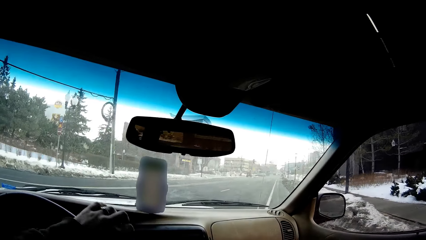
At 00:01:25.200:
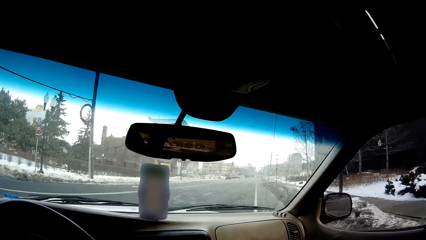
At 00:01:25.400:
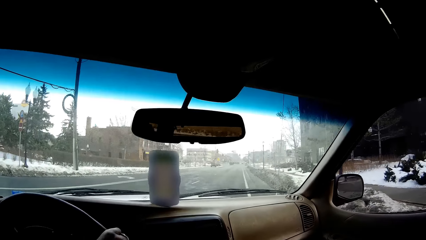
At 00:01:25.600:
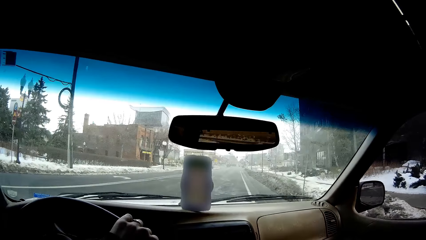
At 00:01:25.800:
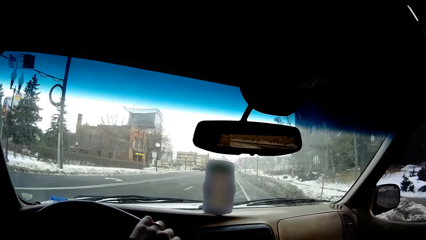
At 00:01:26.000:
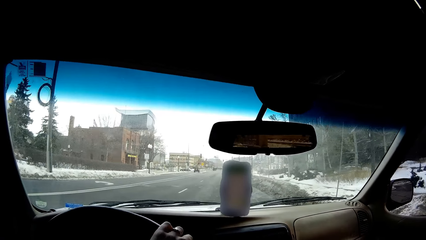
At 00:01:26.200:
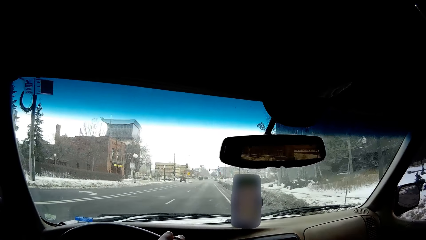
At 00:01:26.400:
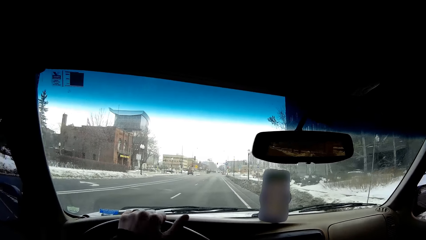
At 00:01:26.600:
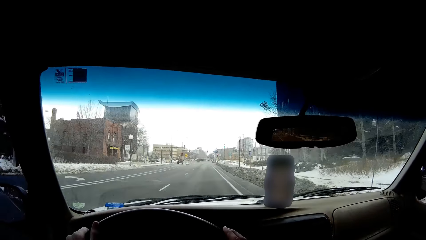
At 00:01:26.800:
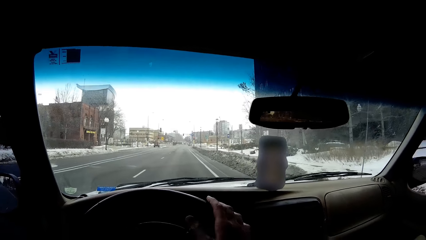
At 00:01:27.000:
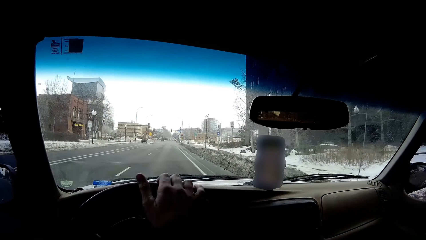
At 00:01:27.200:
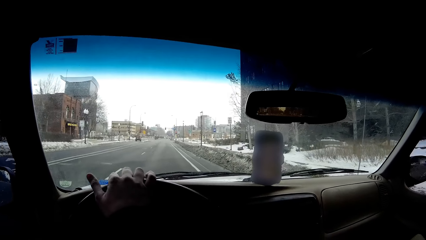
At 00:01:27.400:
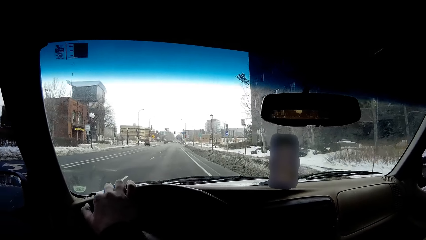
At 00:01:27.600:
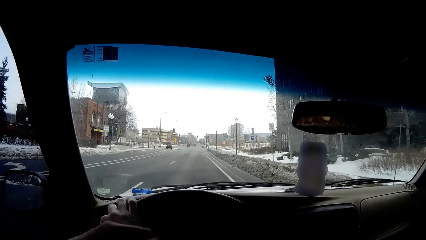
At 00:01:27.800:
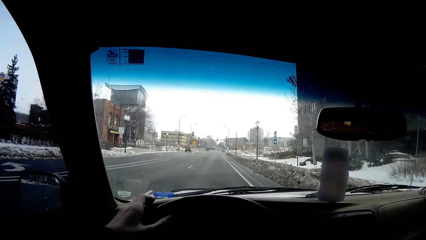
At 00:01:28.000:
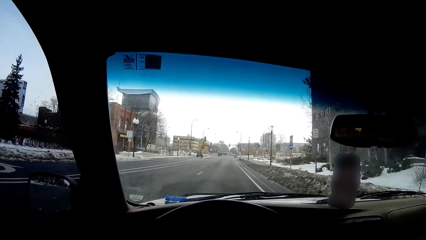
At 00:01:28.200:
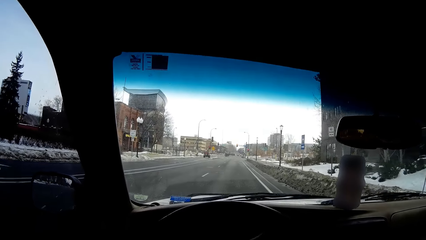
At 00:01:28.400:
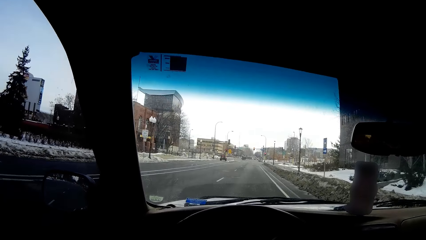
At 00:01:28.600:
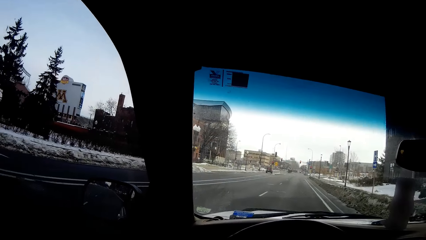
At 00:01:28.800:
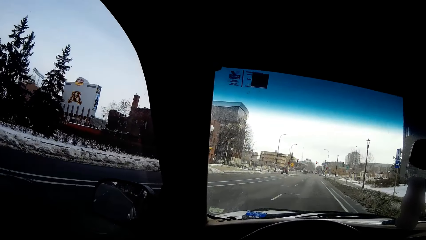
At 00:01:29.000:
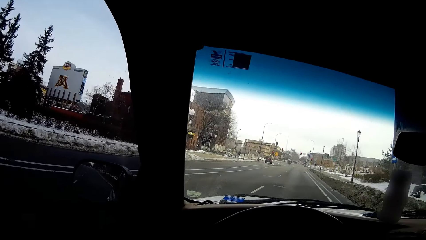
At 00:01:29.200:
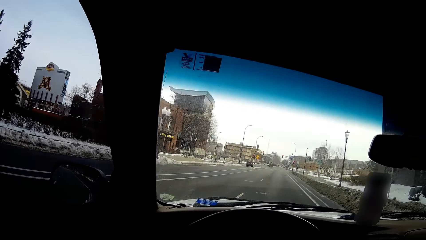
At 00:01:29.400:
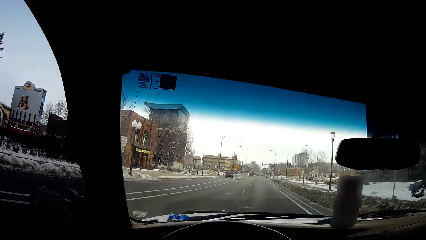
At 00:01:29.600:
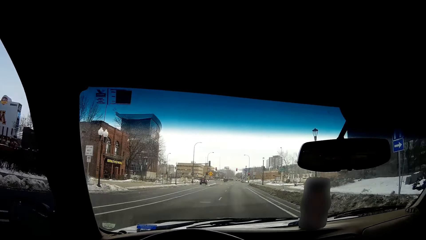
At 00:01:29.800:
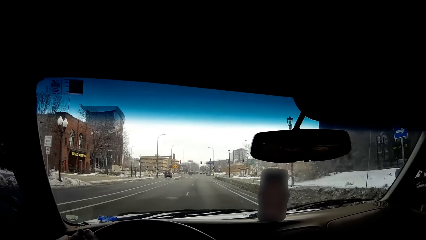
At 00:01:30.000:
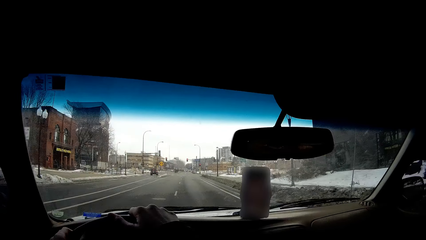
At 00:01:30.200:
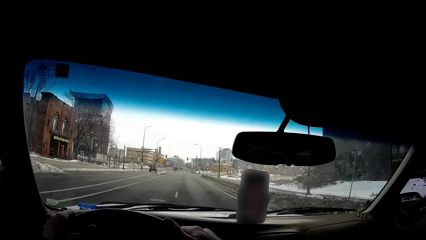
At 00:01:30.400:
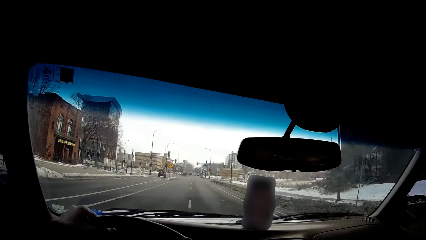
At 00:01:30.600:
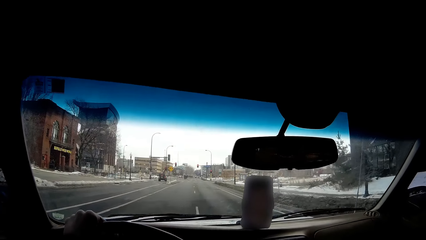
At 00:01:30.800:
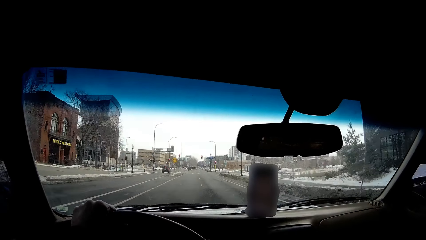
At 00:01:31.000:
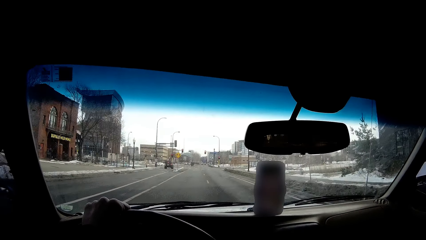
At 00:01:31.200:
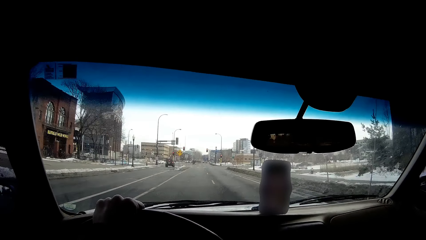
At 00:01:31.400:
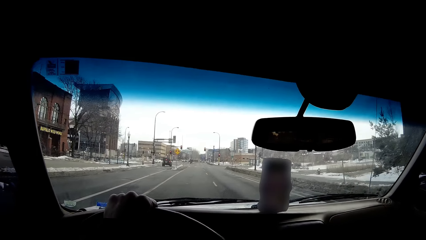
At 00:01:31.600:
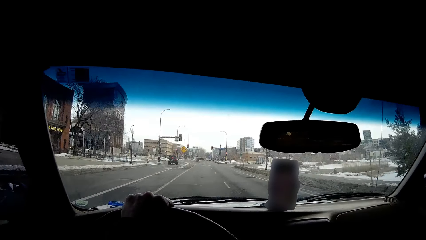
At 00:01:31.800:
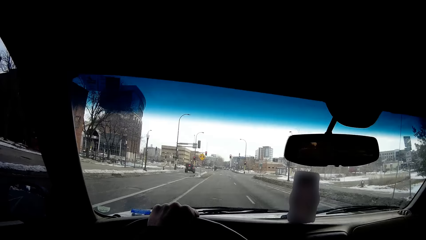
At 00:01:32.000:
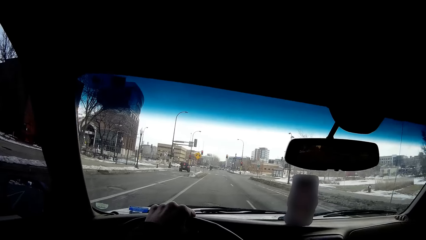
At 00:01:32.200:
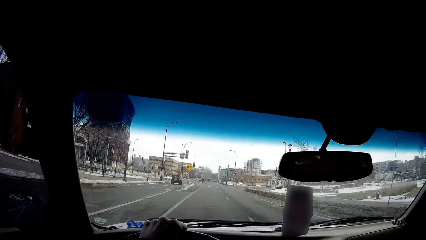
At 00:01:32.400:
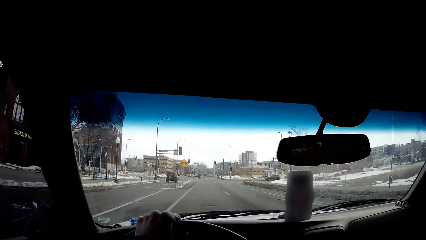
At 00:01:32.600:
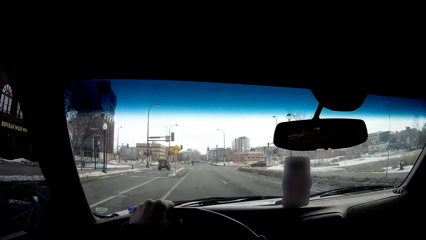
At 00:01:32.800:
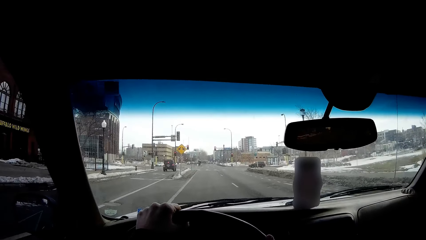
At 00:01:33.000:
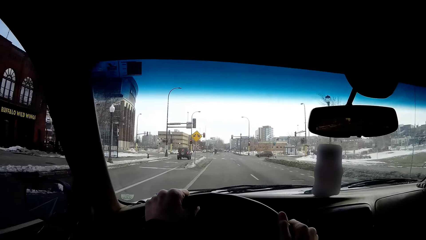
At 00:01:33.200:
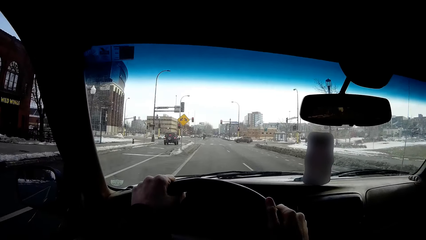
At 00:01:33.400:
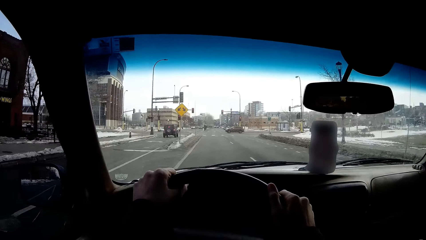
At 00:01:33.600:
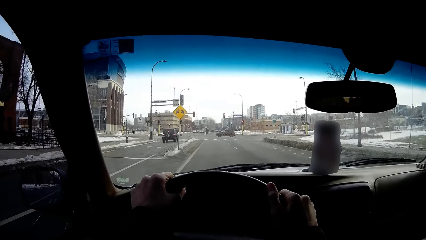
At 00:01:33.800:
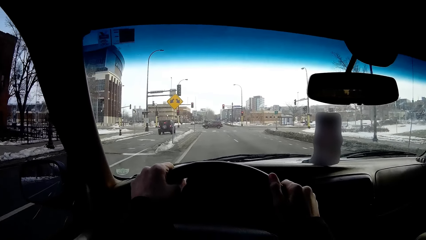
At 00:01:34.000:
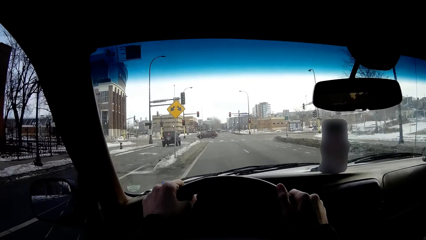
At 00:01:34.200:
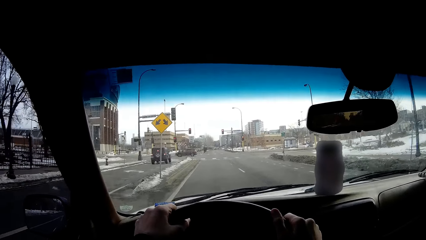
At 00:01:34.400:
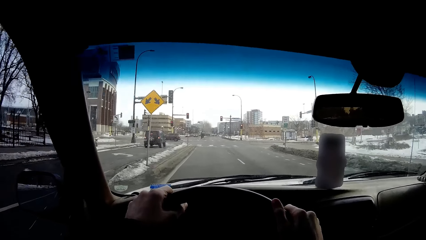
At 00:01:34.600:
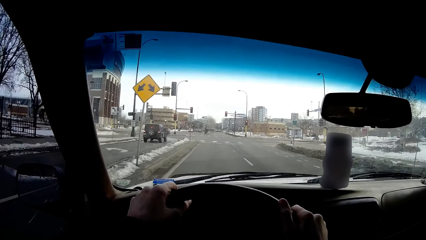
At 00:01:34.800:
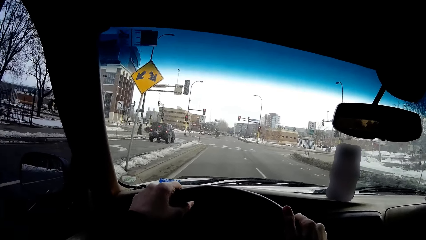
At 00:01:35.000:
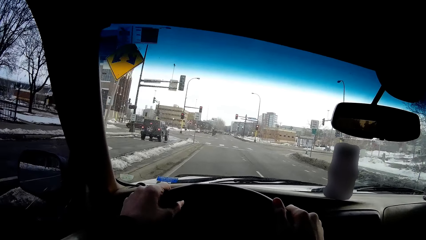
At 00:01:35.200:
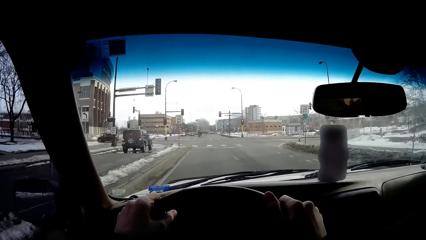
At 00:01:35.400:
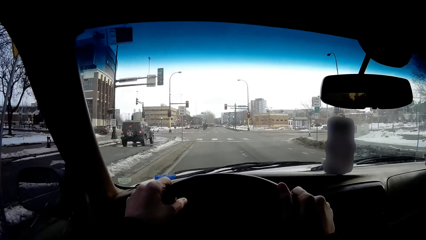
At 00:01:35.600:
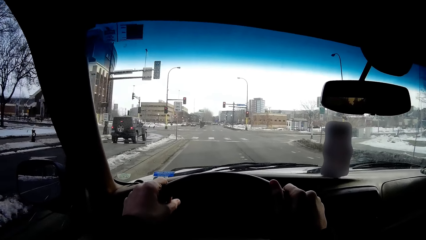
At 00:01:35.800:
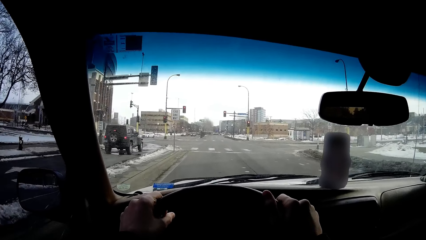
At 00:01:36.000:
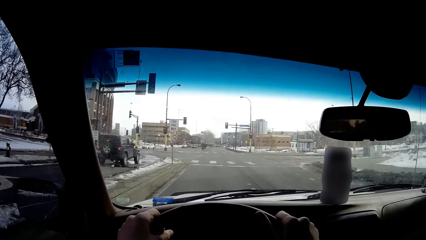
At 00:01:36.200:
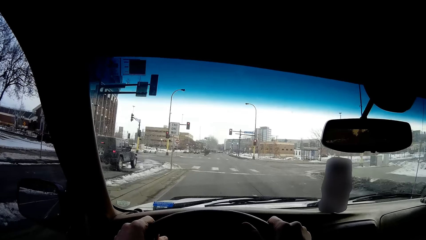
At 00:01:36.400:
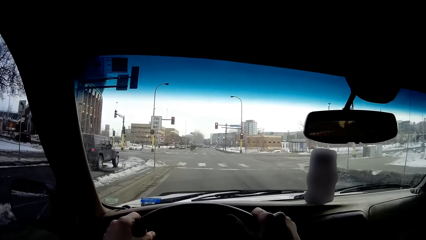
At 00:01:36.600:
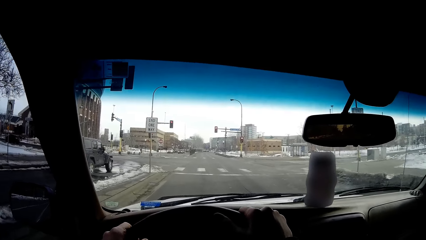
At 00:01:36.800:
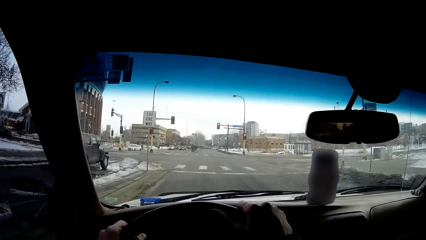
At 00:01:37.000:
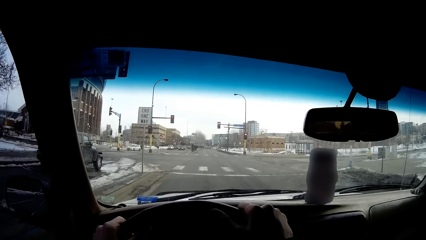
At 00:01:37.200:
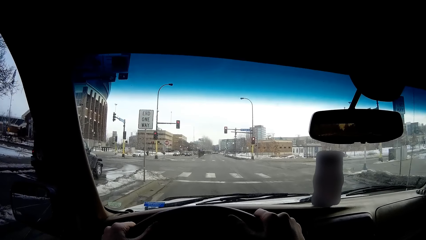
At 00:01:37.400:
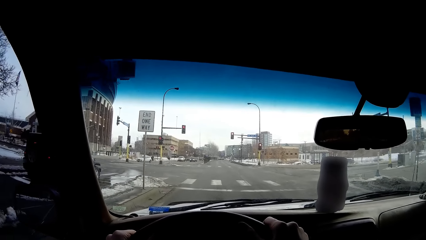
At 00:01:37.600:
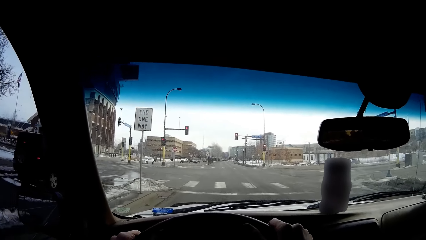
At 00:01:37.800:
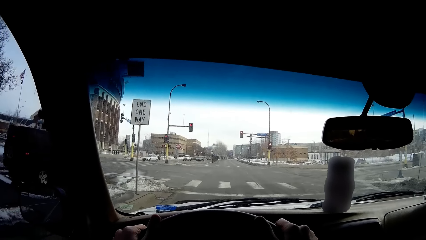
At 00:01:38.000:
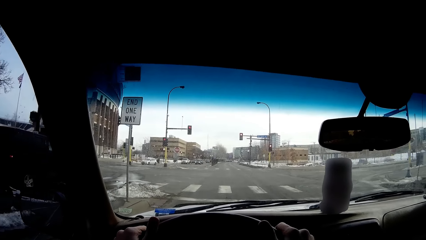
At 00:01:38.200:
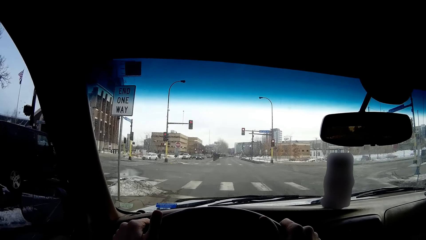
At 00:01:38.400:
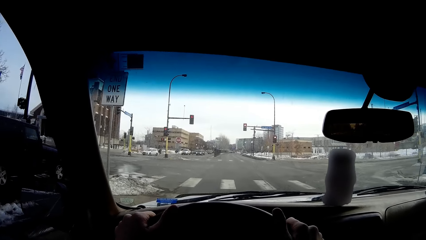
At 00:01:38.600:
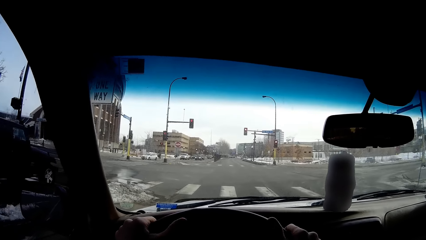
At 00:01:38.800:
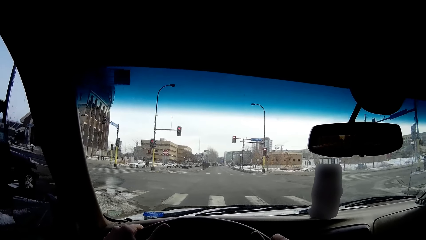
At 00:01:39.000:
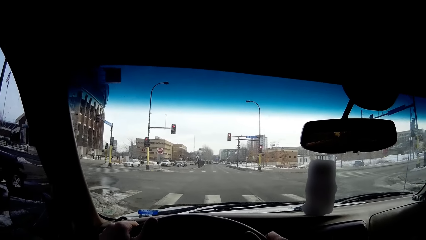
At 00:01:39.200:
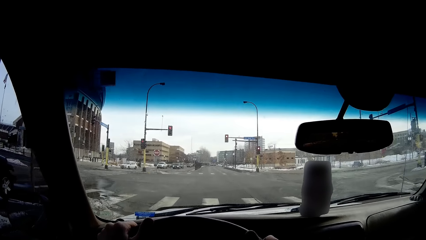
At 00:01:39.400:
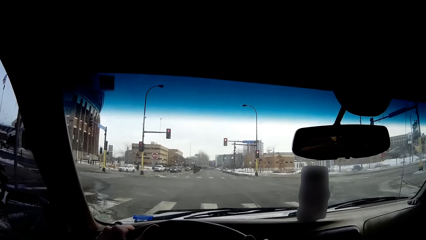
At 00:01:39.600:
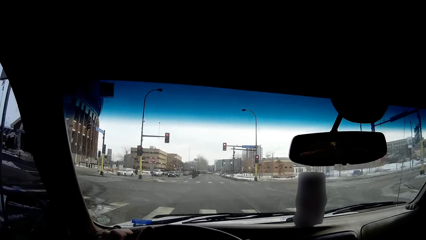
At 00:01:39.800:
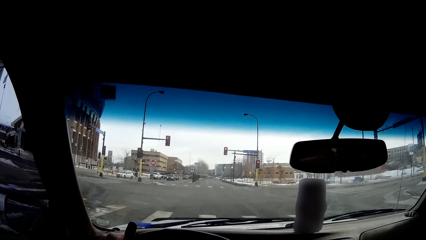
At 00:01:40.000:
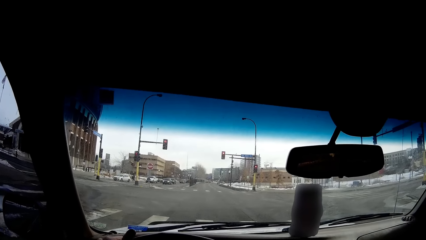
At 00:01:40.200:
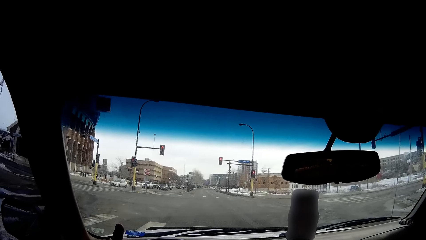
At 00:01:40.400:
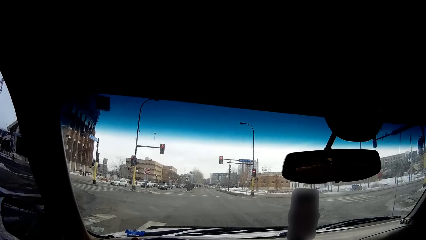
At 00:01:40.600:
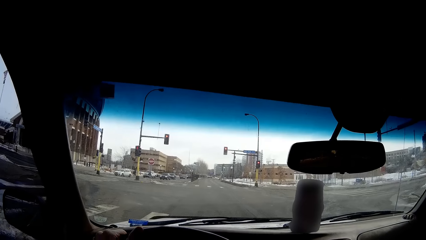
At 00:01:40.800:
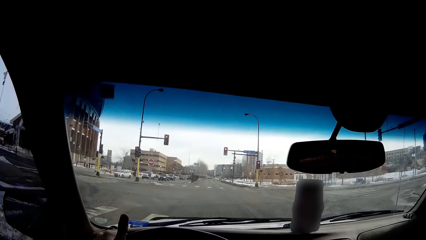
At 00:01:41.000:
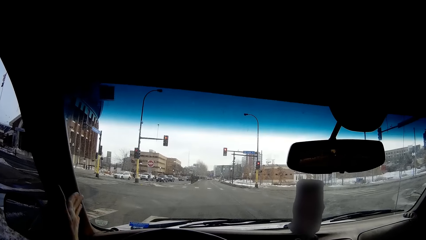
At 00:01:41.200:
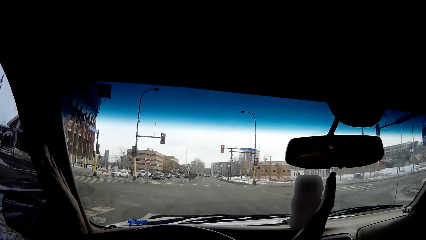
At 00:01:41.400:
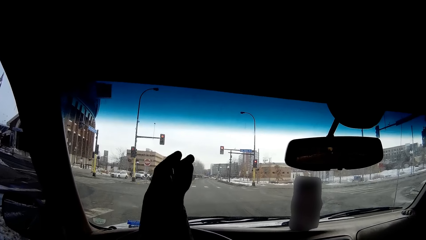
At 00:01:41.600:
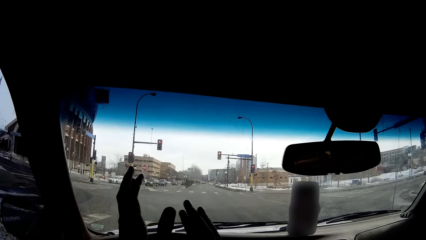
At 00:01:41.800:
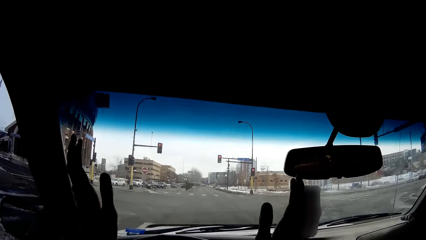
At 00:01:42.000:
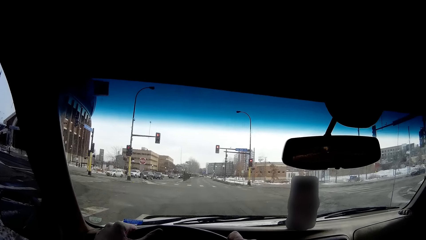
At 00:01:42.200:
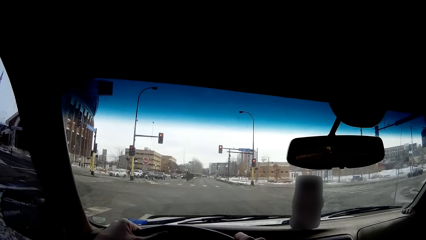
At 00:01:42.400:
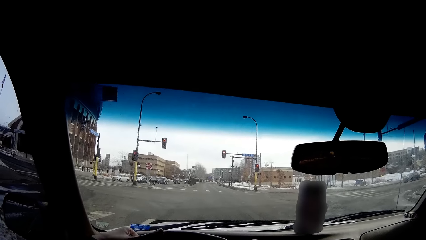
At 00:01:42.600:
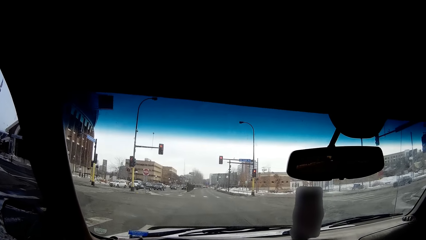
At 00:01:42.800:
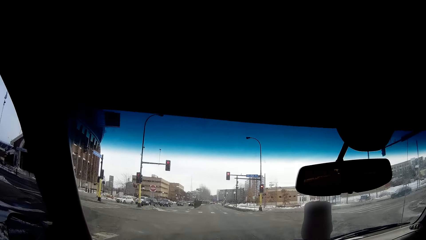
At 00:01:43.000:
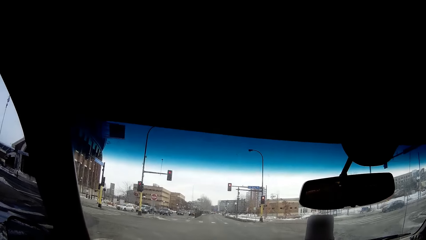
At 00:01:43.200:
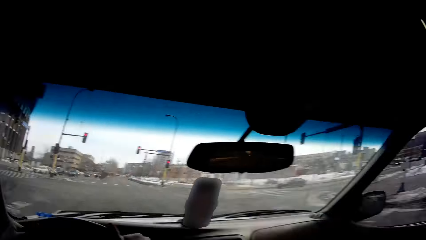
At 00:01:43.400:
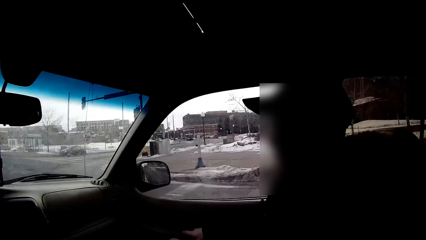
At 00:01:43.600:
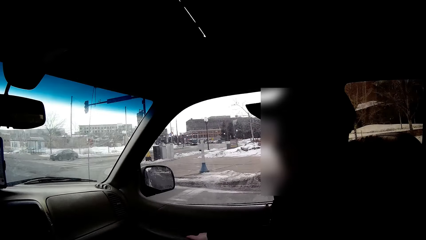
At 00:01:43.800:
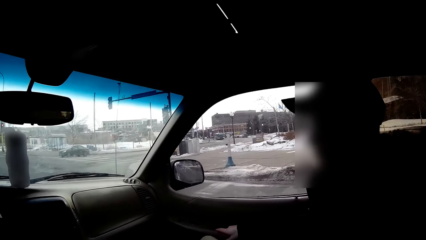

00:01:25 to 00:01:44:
The camera wearer drives a car. They stop the car. They move hands, clap hands and hold a steering wheel with hands.
